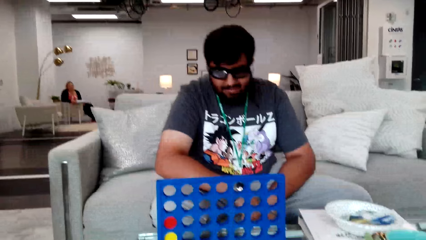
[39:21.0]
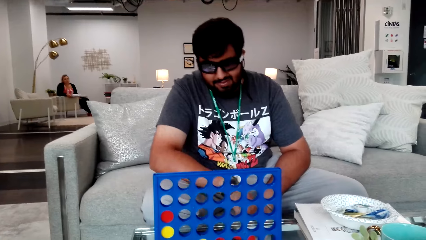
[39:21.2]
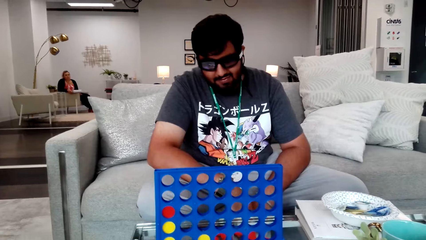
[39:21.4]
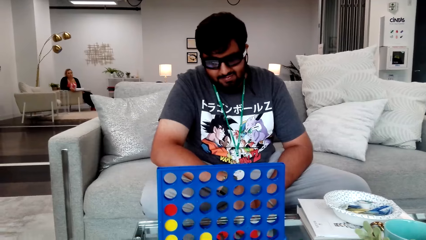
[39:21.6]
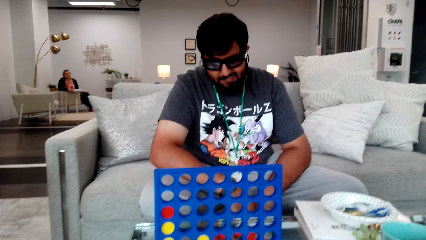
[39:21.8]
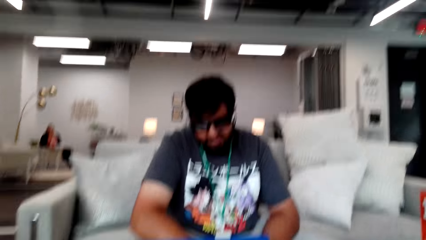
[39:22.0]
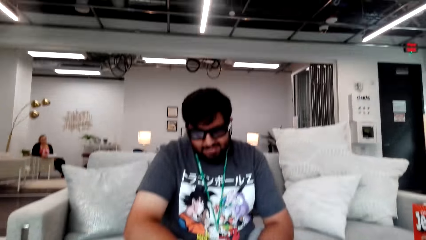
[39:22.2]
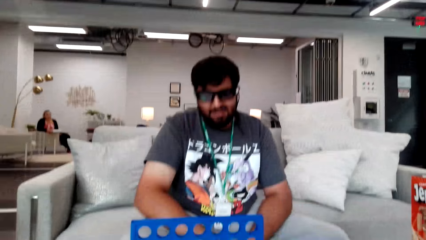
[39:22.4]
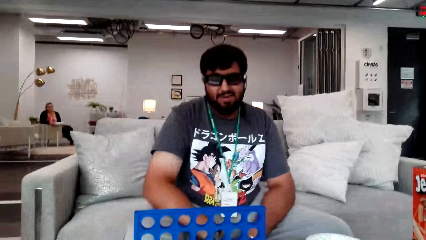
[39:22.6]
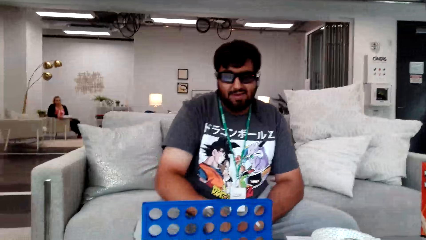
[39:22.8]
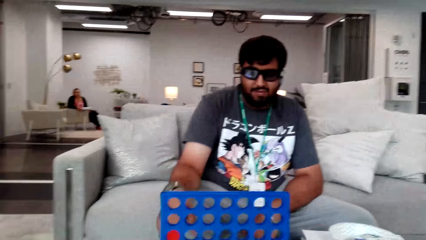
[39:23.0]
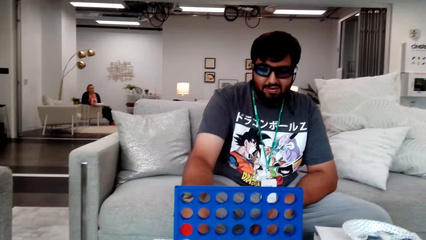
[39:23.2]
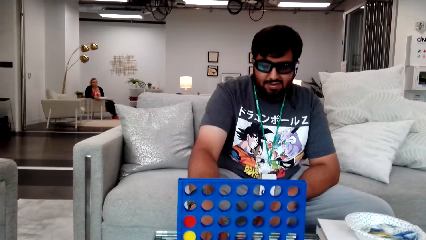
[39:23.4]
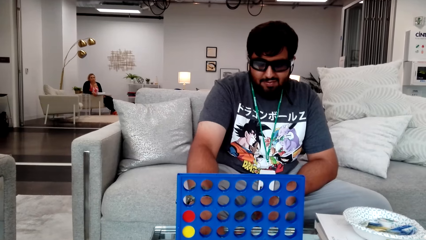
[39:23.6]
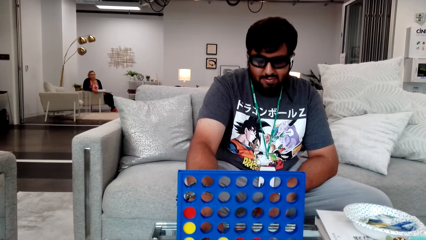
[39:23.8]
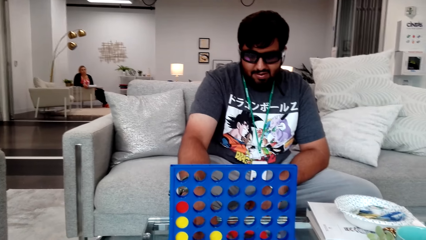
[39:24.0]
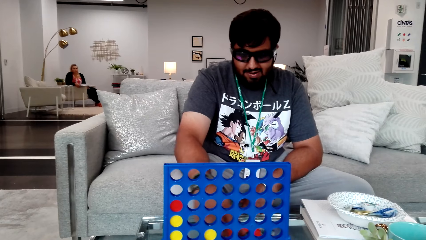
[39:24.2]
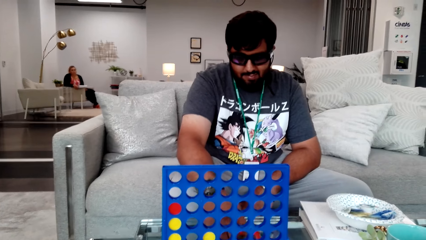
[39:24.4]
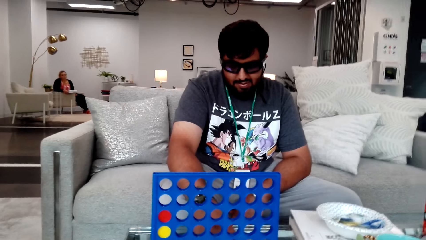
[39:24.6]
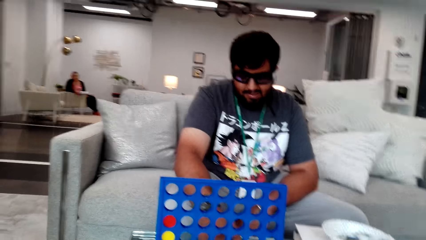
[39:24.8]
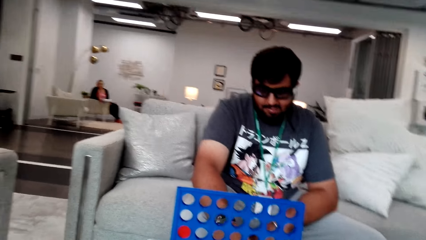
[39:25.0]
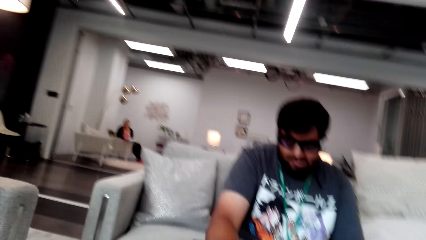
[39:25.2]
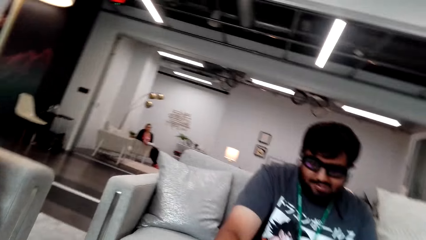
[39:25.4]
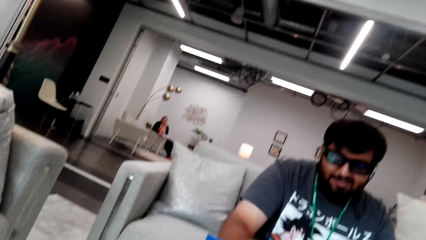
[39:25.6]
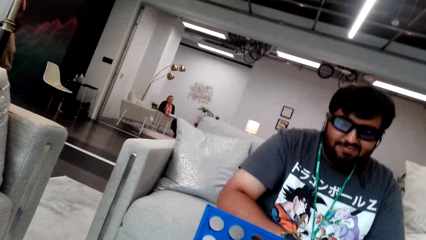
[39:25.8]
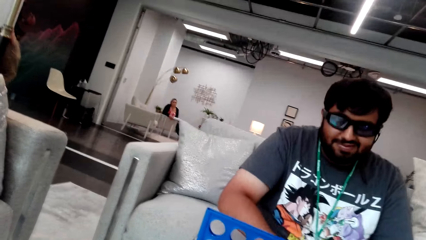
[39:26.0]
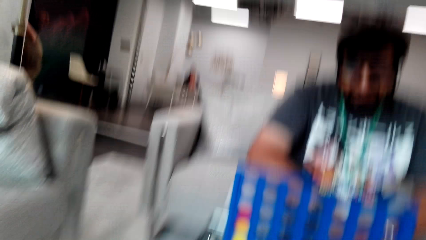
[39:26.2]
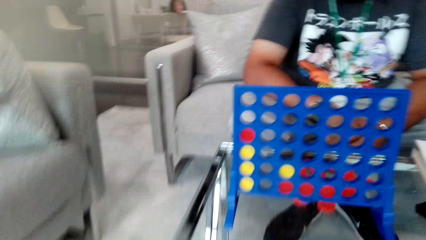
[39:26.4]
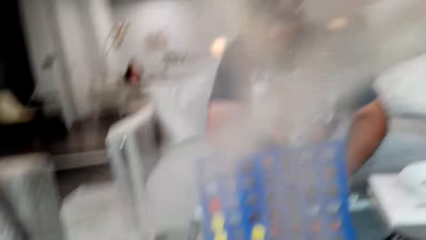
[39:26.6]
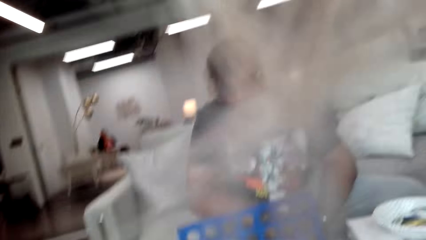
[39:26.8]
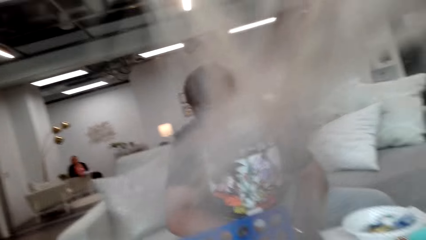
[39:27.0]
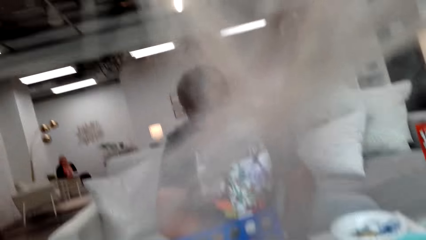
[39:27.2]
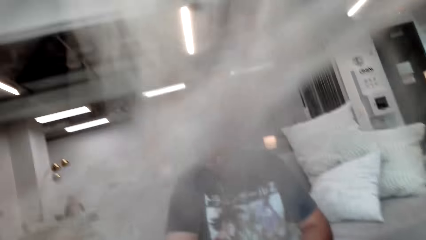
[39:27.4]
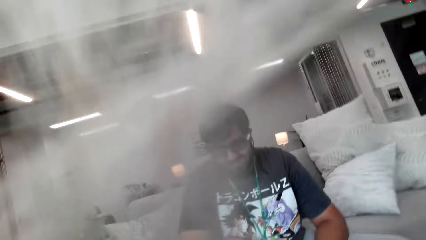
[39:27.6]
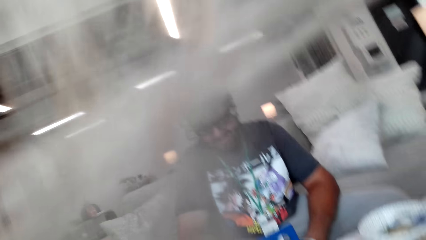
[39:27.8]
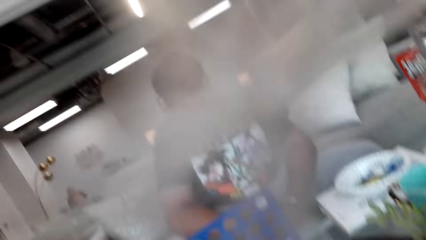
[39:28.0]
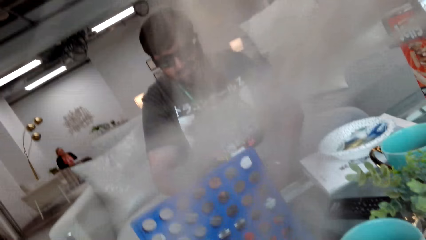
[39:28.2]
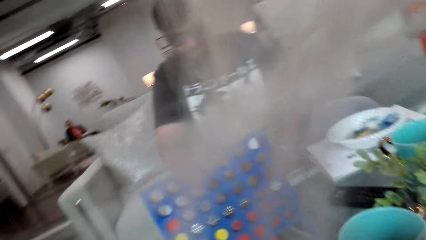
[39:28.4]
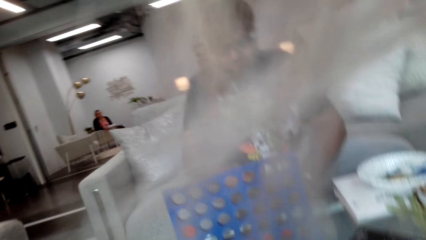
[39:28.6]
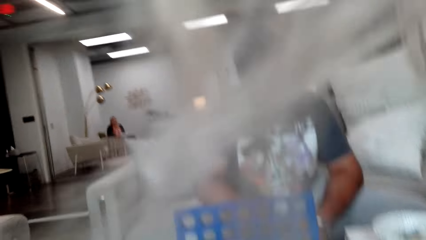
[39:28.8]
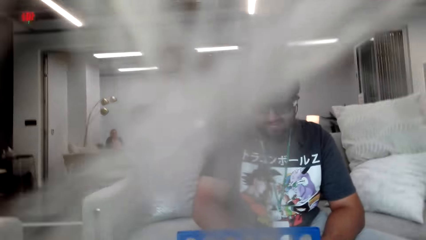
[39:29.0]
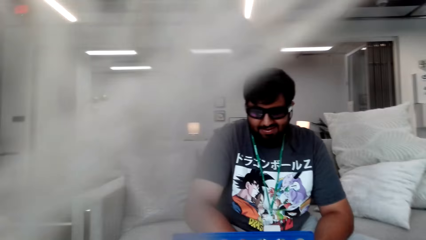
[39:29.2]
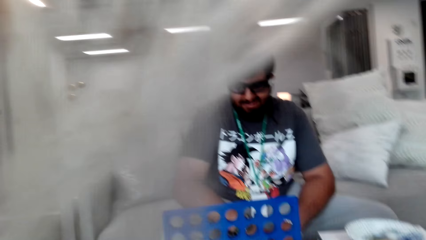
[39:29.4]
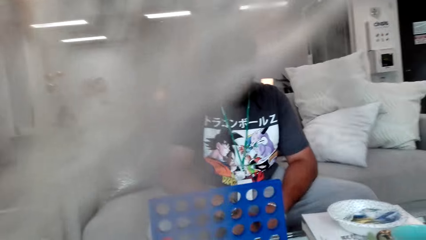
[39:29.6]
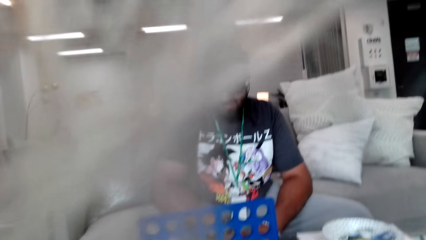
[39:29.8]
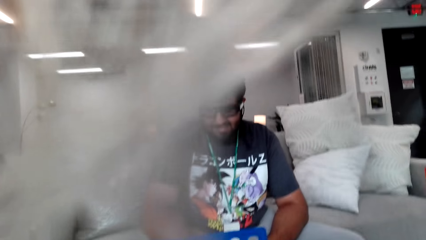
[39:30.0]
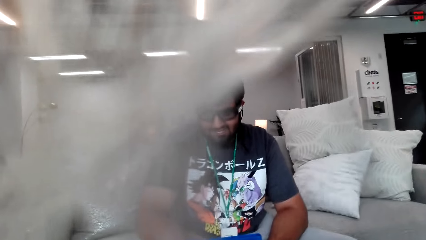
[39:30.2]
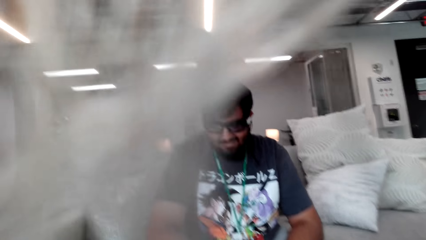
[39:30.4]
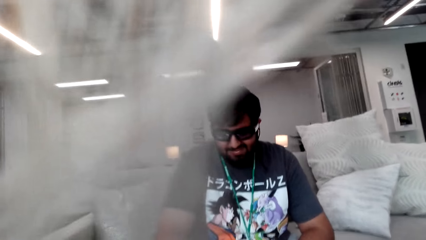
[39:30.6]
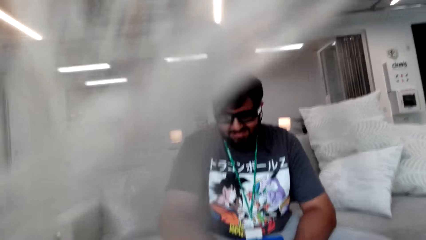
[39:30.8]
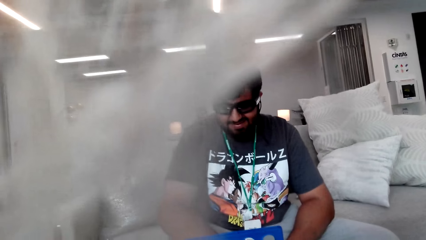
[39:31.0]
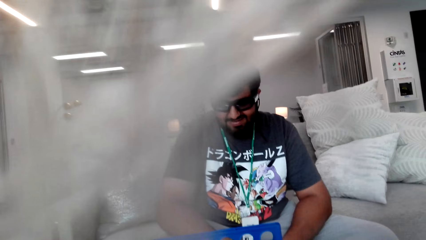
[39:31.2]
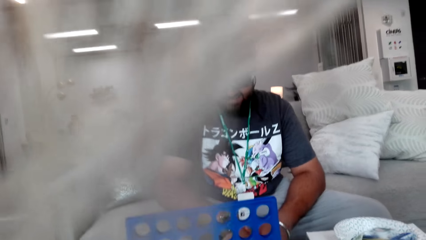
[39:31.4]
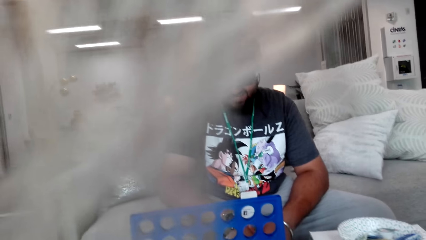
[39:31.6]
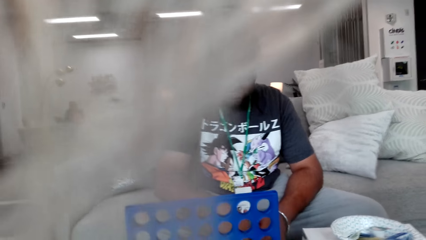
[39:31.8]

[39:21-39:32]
A man talks to the camera wearer. The camera wearer talks to the man.

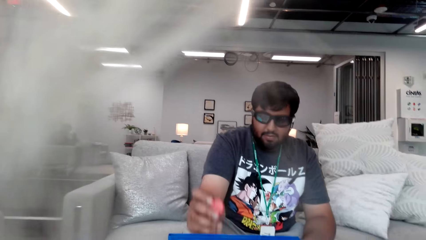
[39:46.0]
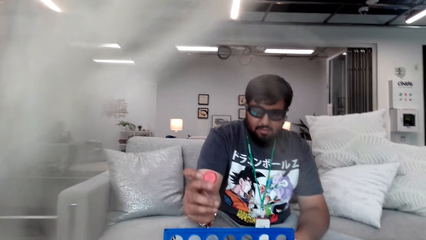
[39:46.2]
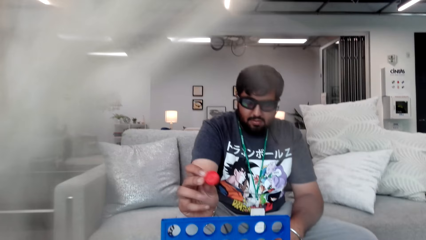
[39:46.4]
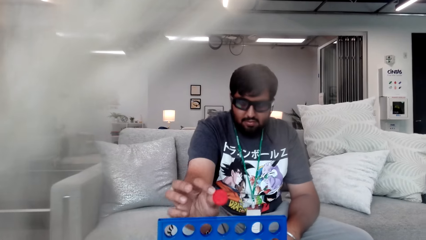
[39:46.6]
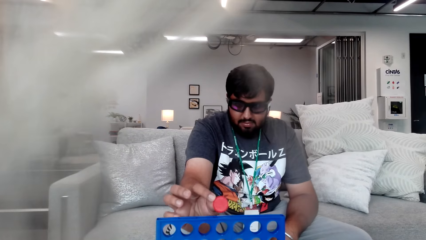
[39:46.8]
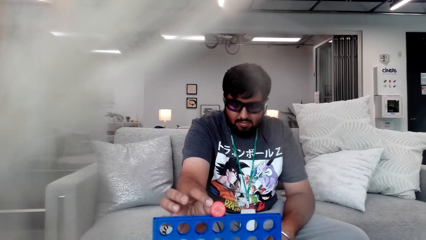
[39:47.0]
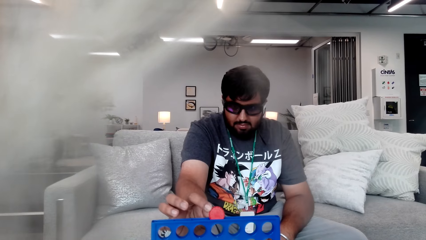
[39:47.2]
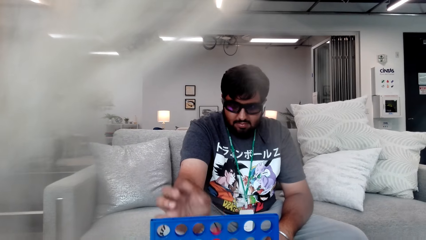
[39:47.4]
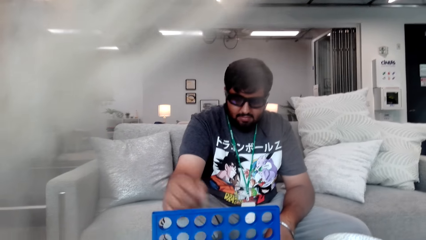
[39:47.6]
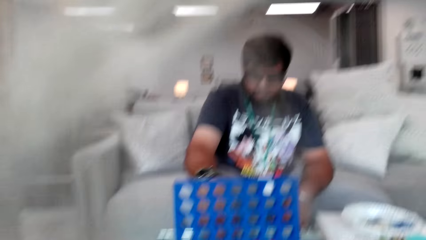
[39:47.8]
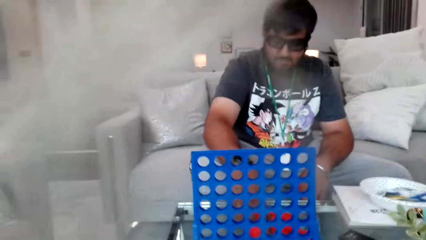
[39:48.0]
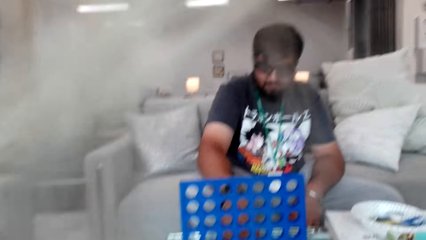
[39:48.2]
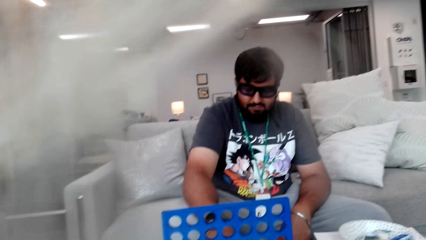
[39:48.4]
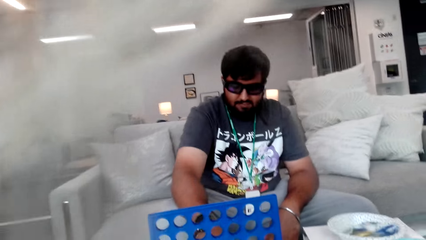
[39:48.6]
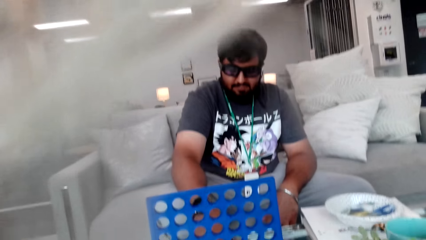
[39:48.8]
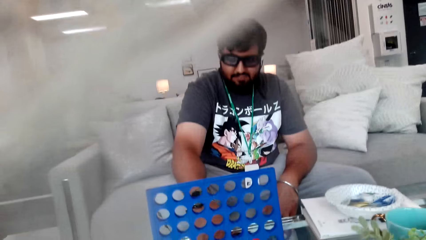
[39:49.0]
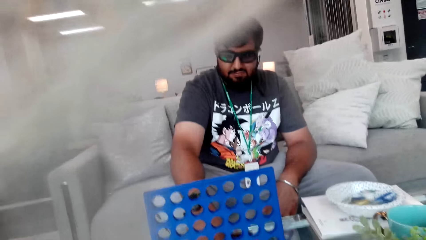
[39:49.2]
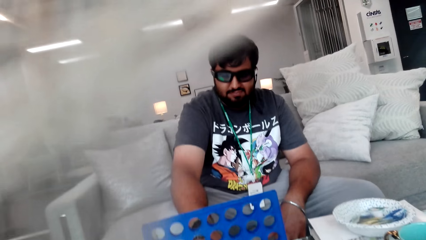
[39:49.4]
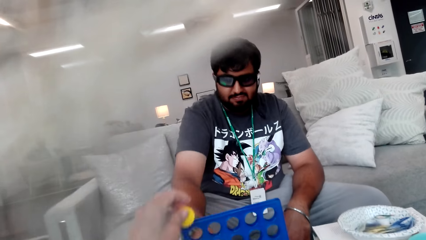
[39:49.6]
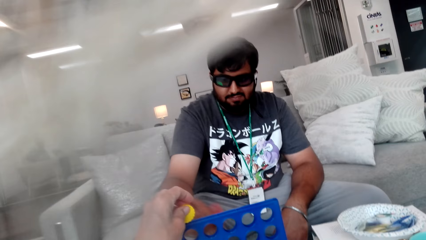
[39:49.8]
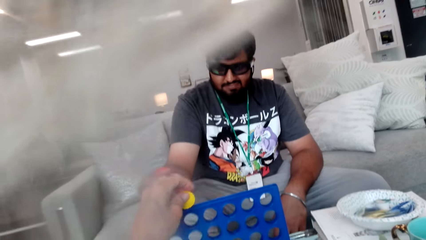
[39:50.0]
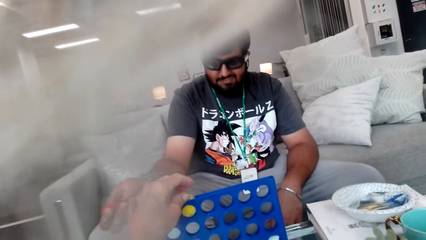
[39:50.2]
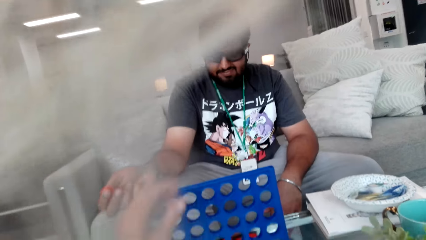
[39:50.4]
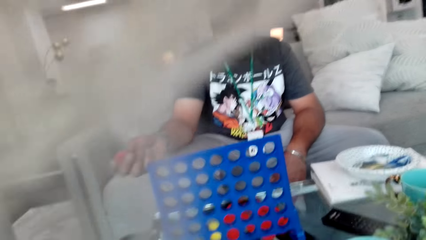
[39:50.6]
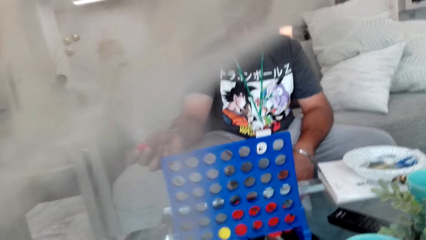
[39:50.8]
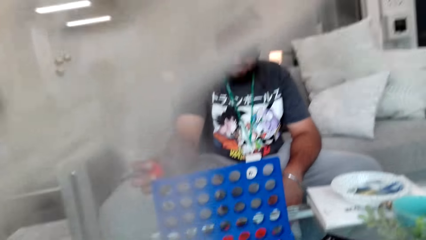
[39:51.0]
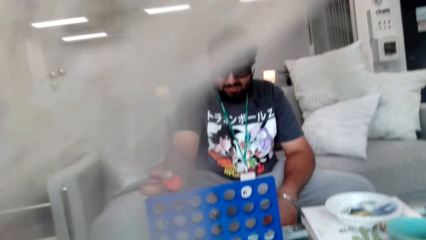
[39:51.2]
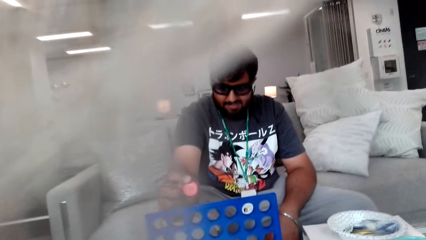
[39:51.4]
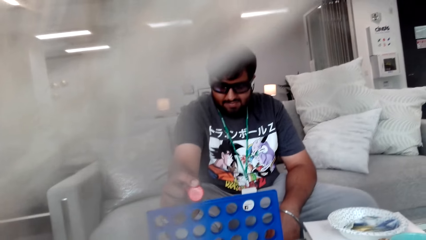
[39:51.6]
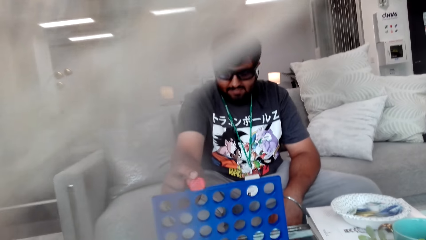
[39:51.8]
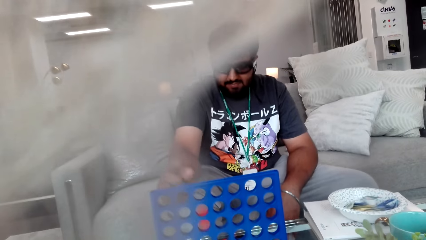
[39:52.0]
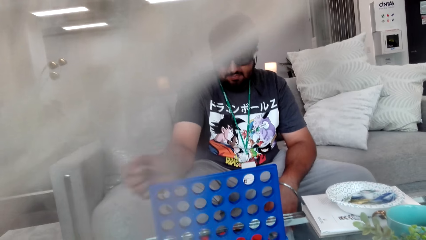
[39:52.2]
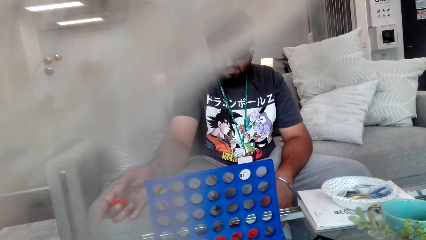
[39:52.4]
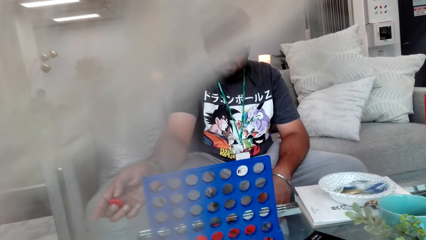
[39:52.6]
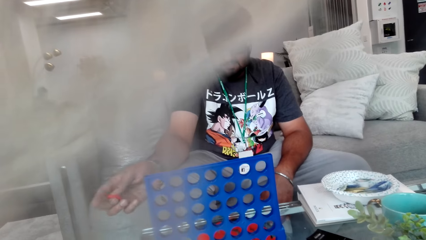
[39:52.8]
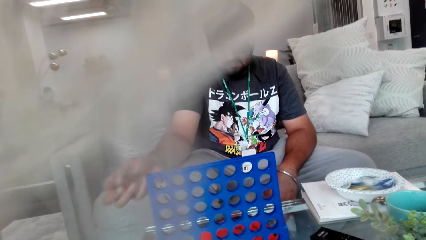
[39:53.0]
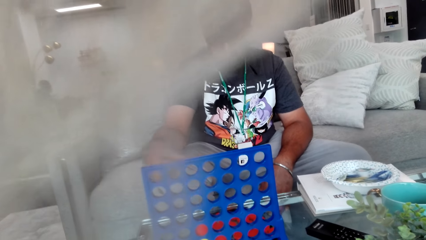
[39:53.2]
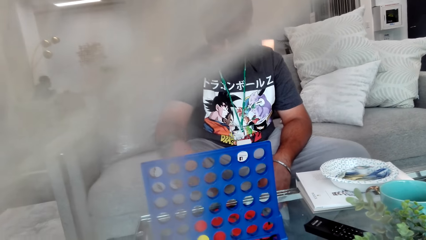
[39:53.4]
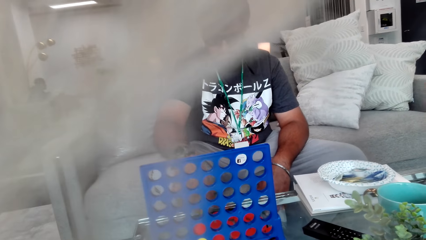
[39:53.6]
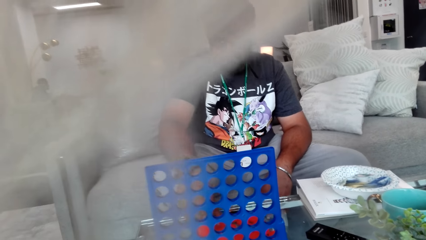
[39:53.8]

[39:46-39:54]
A man drops a piece in the board. The camera wearer drops a piece in the board. The man drops a piece in the board.
